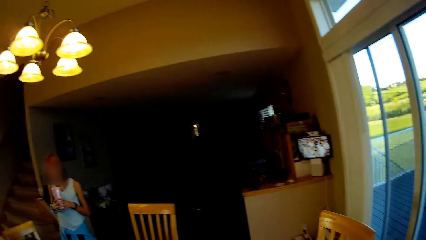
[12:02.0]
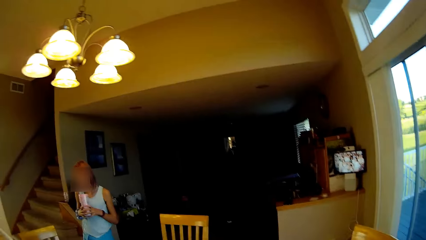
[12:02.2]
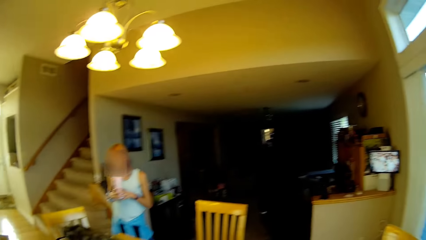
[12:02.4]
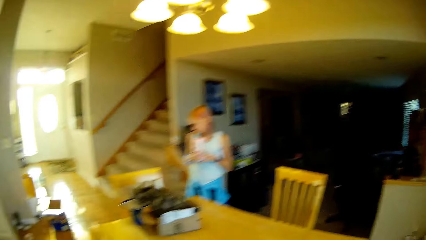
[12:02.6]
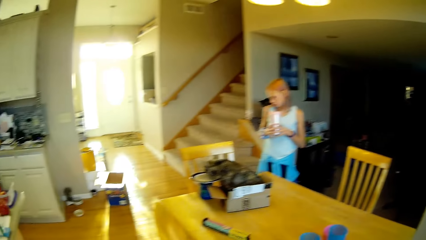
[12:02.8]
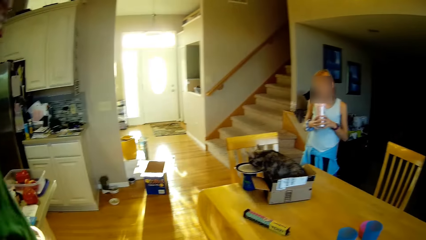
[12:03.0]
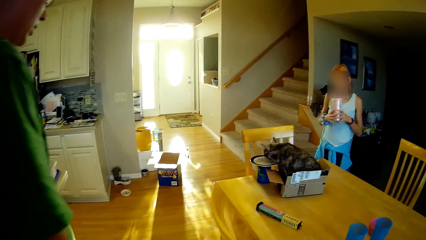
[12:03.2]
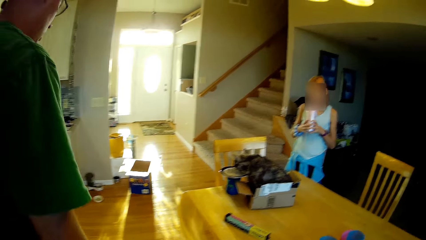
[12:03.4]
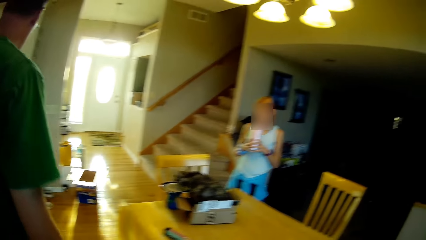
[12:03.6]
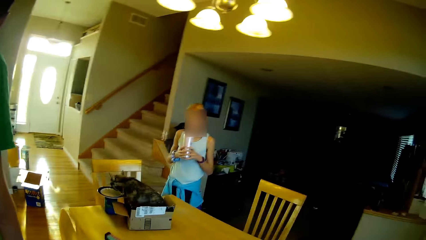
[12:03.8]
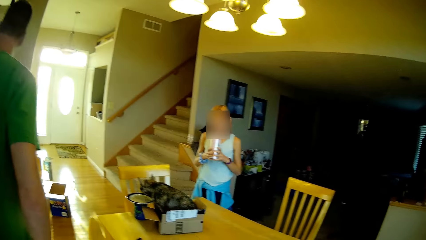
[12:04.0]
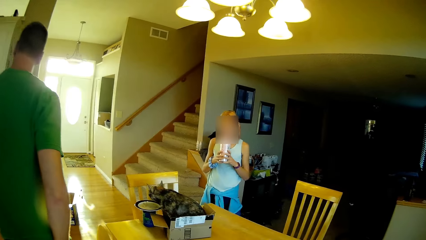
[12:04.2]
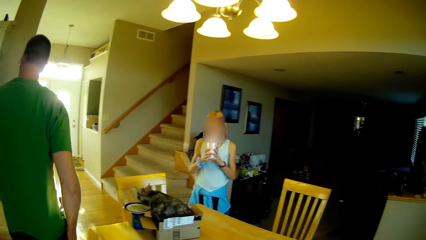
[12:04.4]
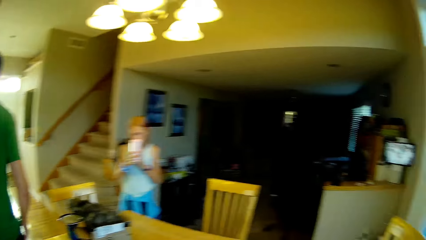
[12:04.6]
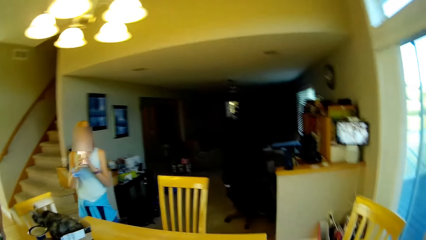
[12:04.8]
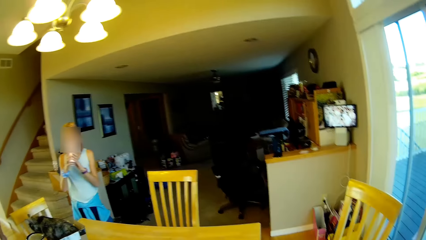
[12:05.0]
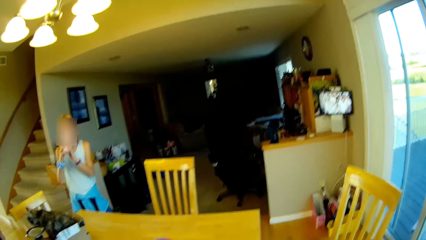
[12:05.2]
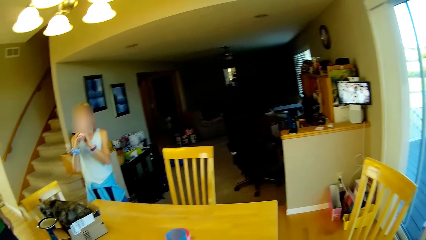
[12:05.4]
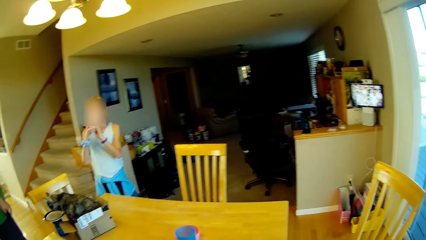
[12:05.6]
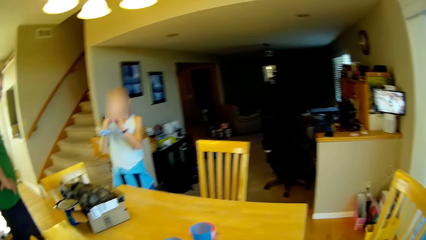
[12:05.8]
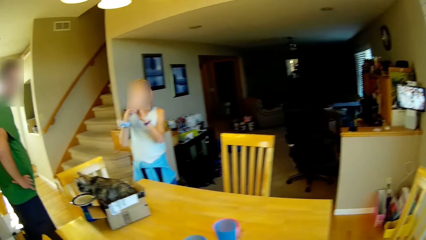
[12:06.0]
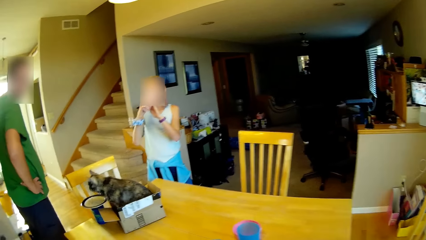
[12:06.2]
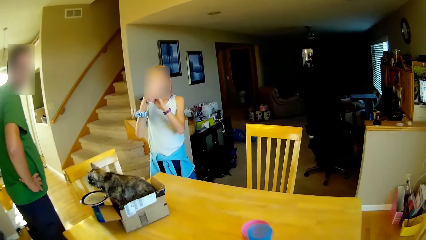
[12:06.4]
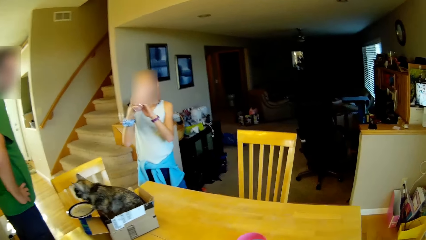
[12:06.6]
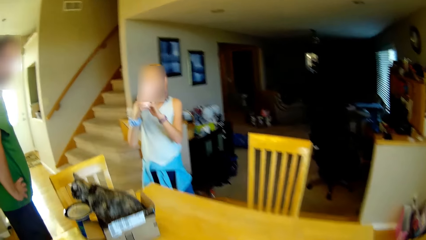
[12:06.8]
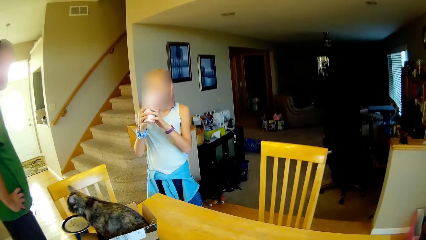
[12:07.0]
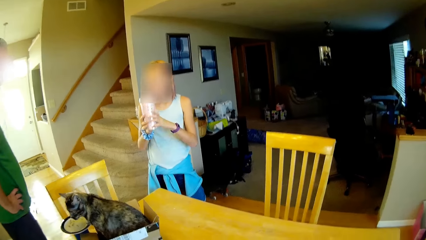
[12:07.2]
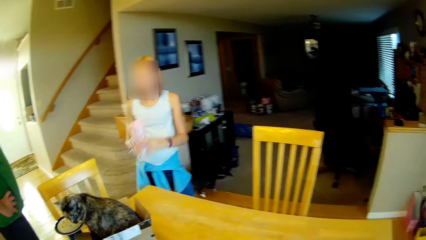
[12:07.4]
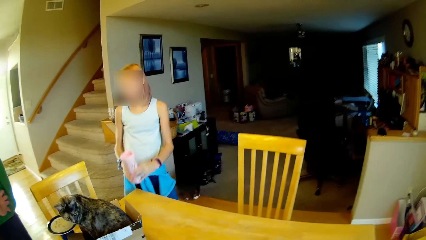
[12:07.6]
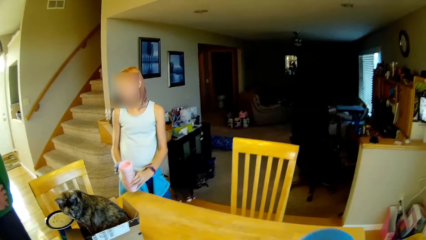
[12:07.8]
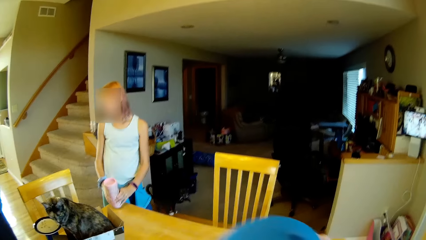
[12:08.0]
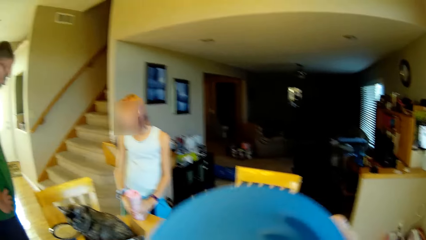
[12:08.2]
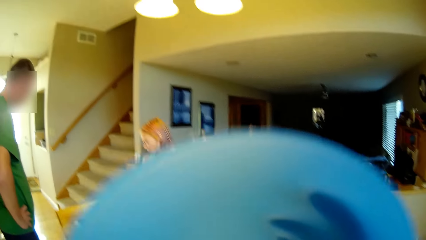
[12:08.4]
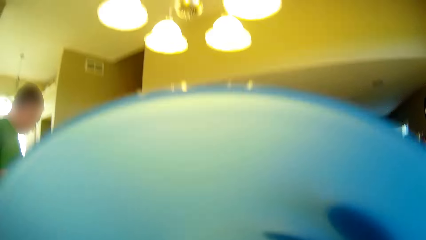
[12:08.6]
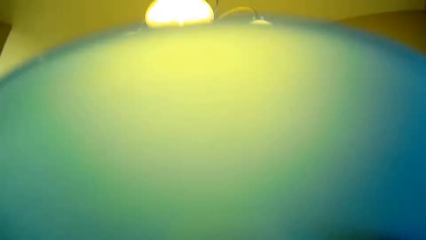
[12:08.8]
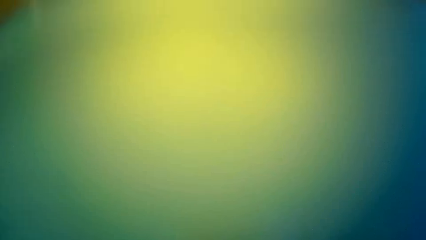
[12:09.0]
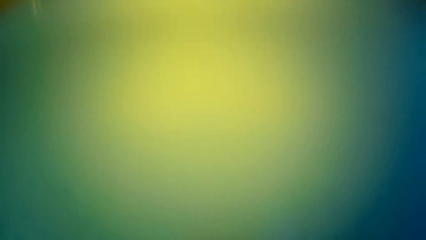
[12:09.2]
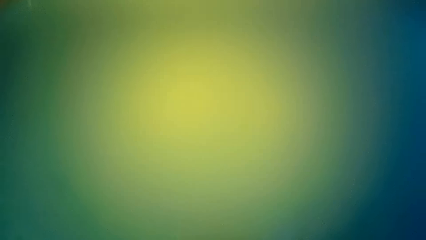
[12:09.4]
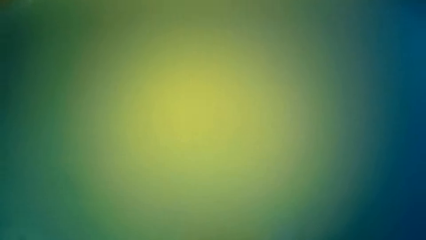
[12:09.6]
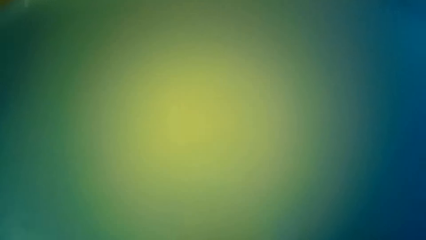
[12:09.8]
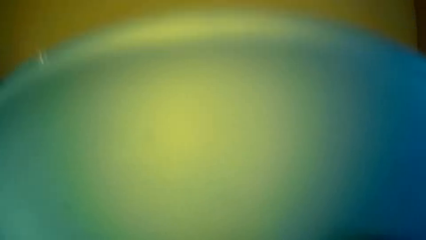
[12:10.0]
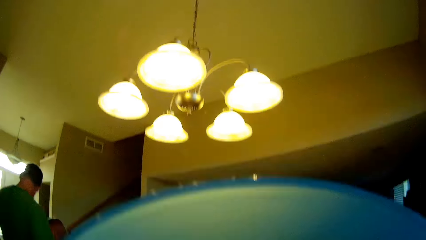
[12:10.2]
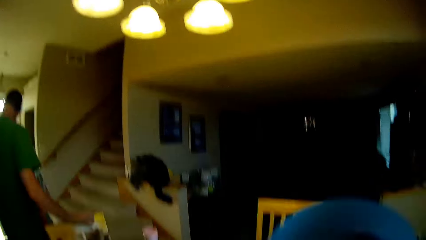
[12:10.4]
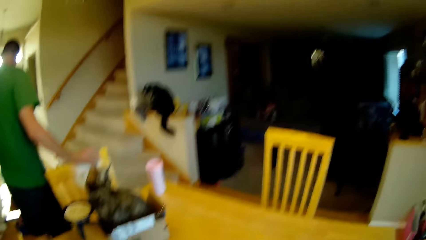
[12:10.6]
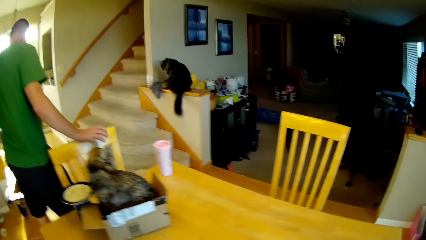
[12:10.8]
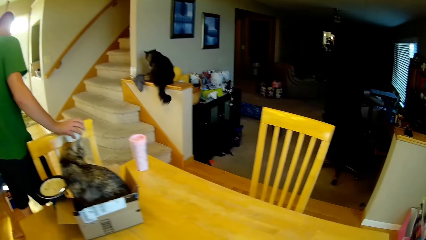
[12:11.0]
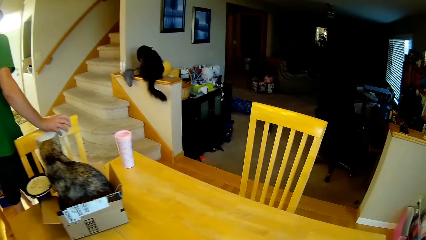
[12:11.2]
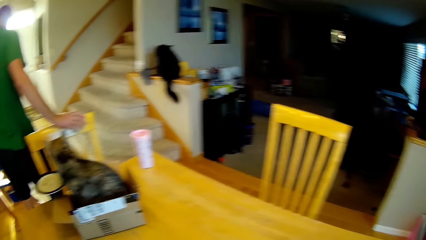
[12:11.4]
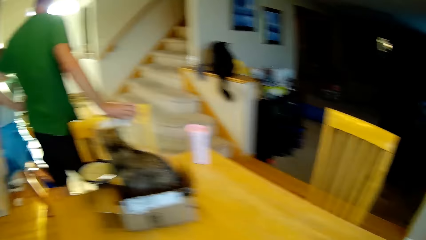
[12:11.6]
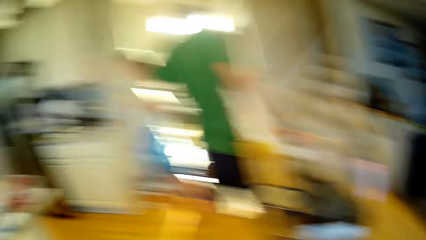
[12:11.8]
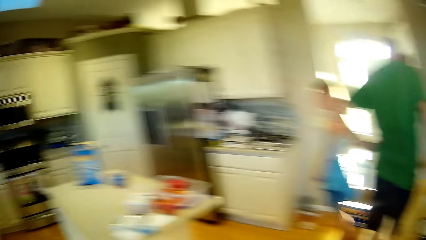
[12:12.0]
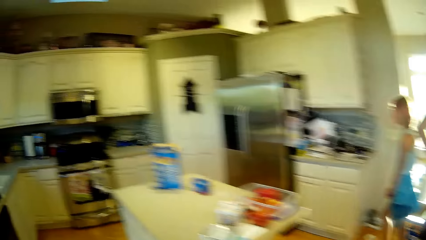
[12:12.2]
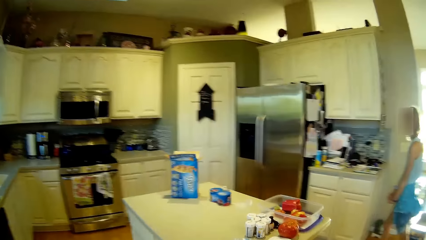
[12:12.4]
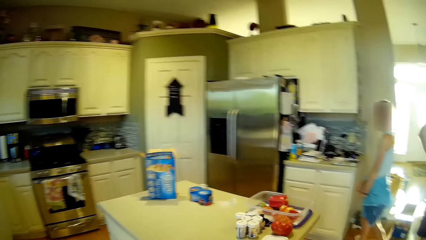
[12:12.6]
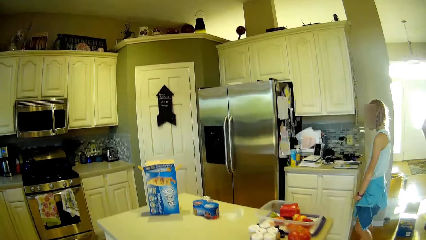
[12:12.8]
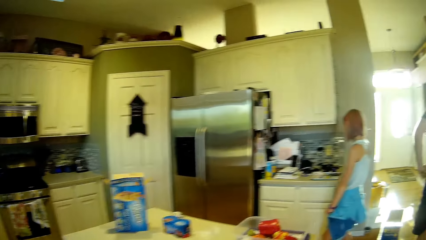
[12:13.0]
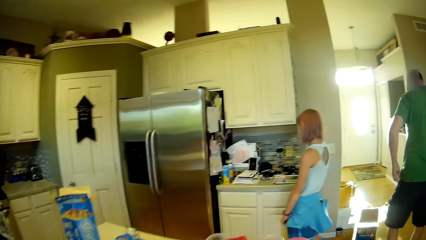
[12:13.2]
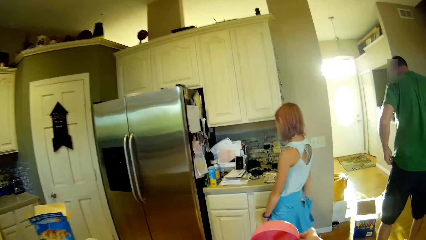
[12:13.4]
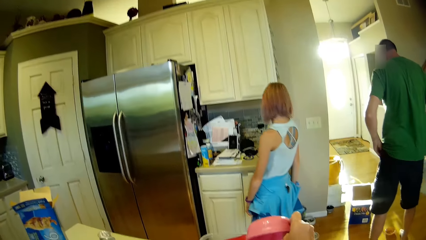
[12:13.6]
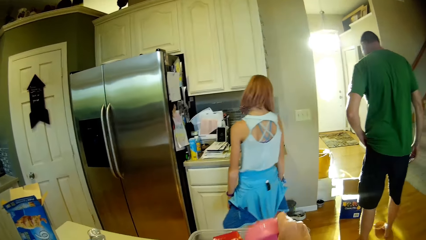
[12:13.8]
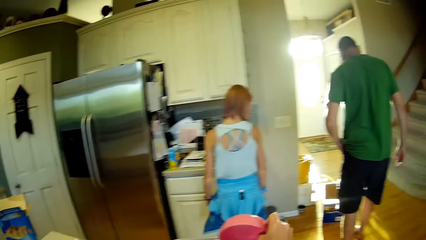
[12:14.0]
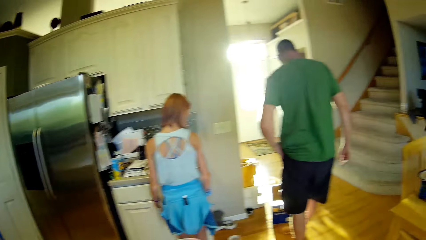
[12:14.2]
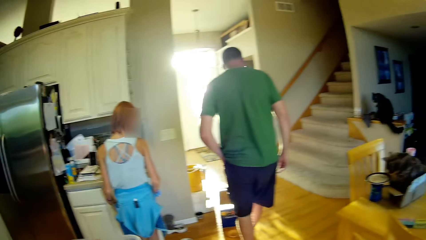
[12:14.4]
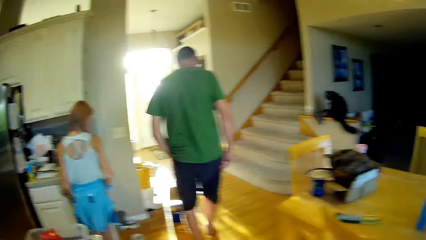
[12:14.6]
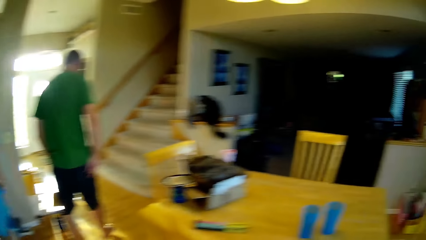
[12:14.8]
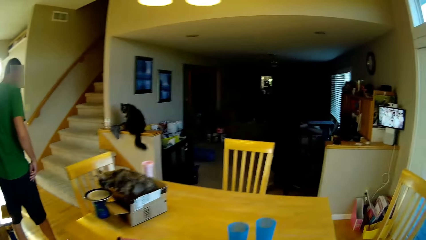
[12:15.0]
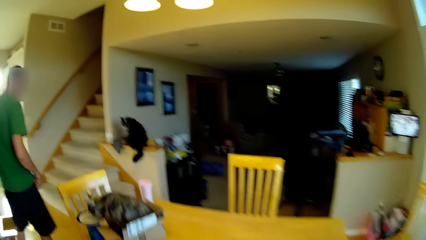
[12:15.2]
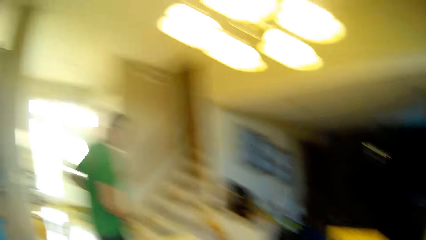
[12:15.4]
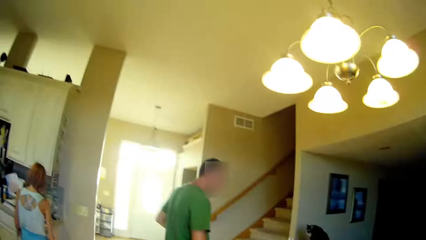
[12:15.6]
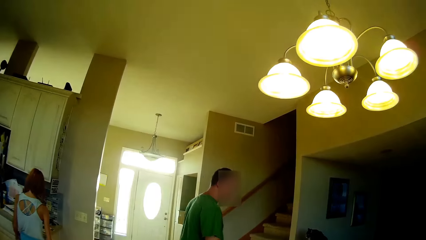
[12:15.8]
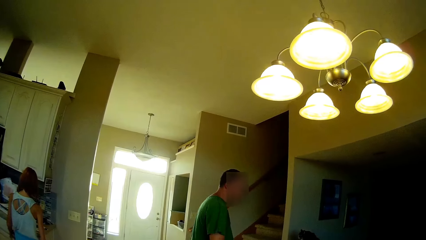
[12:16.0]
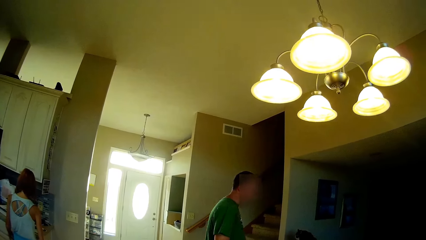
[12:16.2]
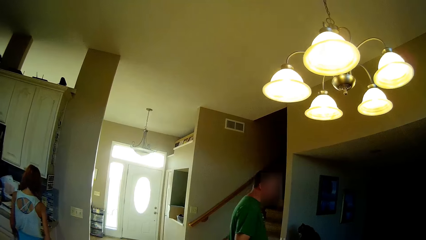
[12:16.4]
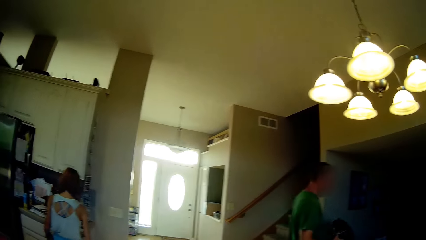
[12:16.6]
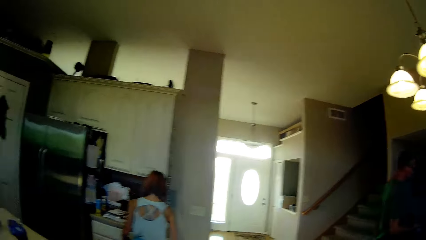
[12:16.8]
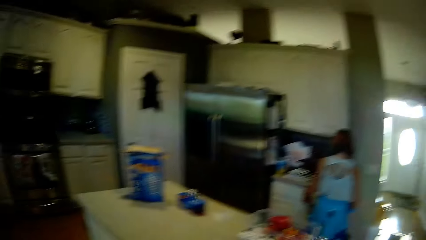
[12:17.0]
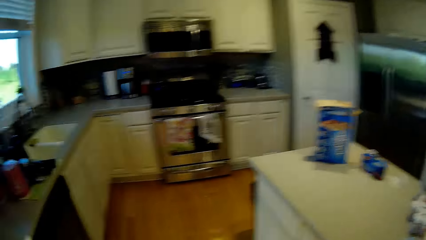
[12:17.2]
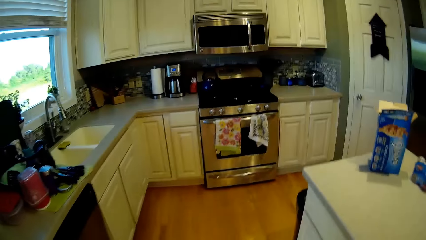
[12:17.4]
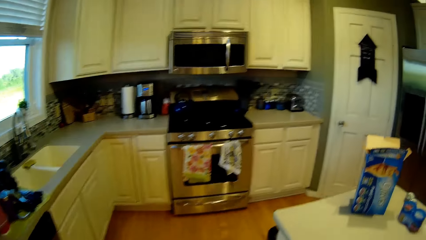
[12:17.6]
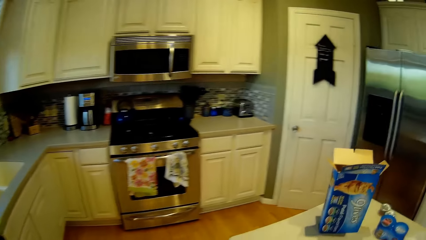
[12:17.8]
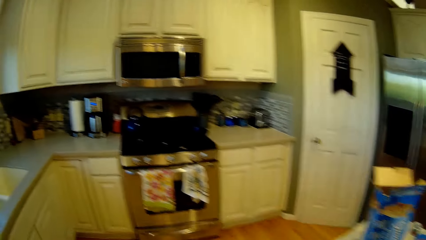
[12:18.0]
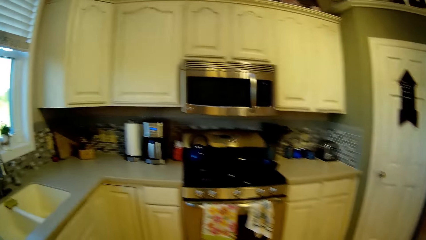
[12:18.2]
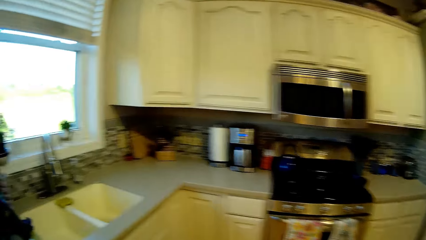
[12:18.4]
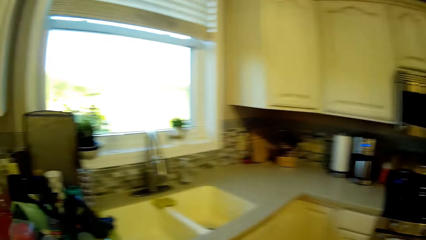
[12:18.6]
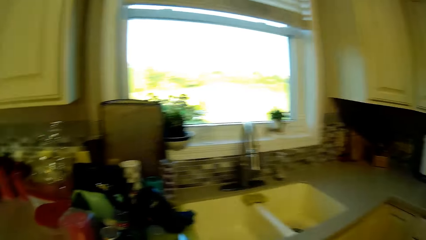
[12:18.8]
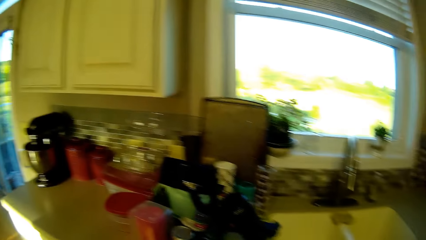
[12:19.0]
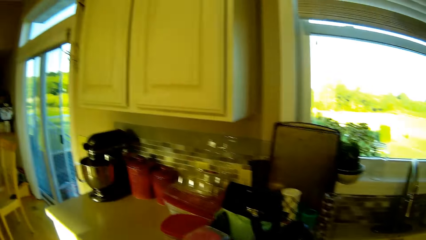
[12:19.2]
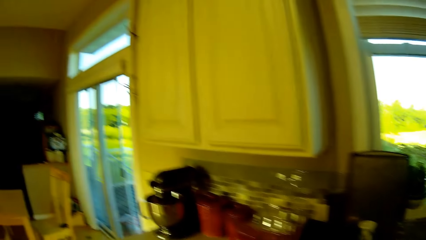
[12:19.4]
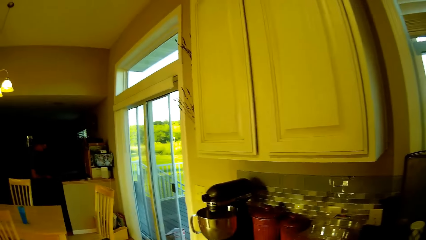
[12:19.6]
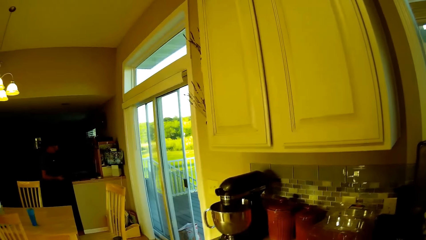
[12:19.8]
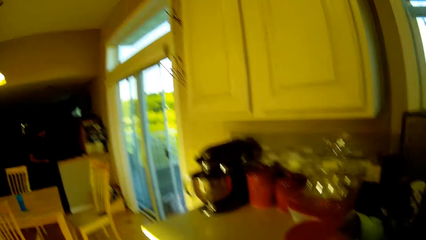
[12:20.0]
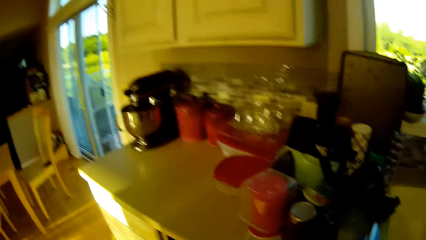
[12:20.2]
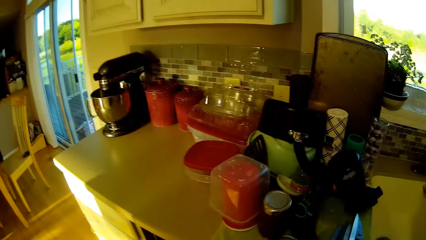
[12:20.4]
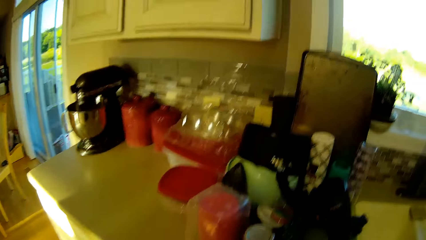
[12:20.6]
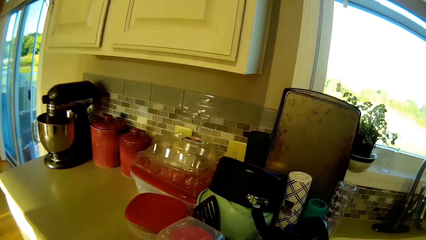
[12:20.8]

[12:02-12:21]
A person looks around. Another person walks around. The camera wearer looks around. The other person looks around. The camera wearer covers the face with a plate. They look around and walk around. The first person walks around and stands beside the fridge. The other person walks around. The camera wearer looks around. They walk around.
